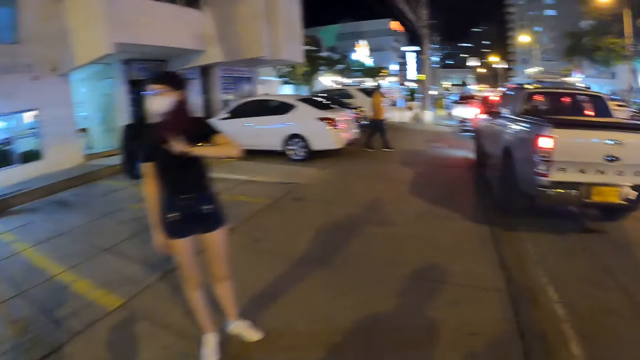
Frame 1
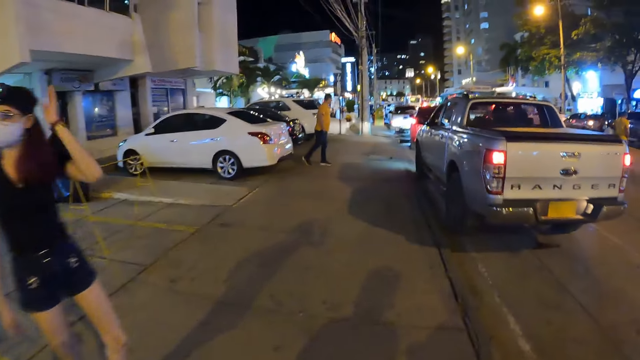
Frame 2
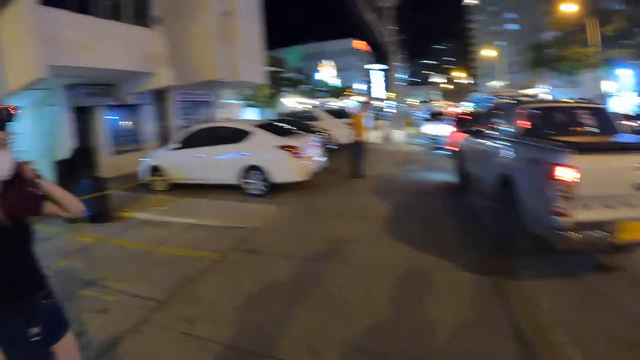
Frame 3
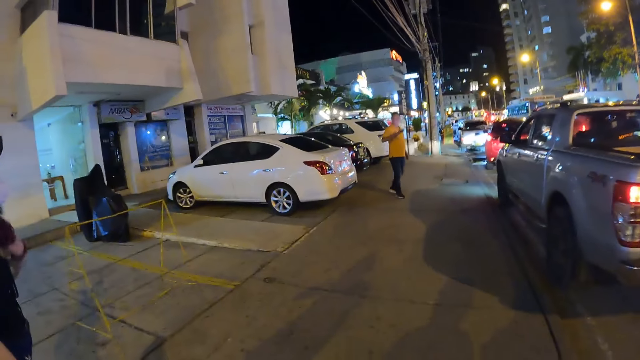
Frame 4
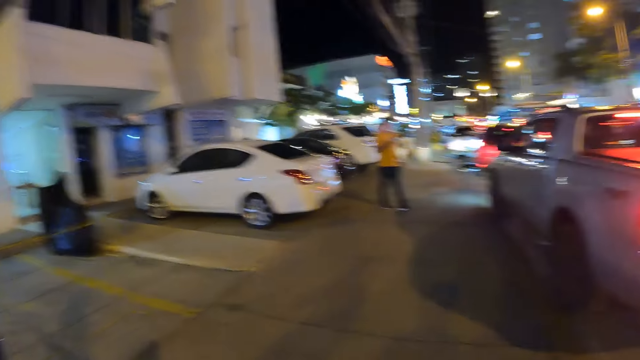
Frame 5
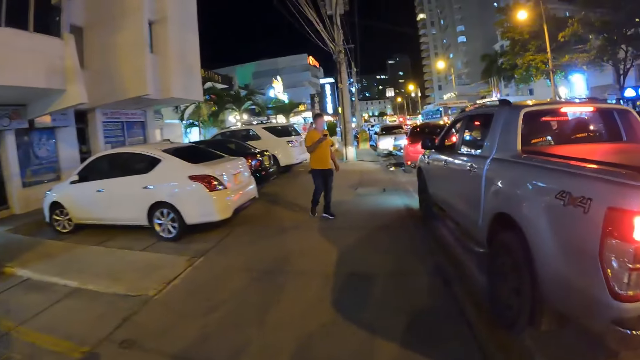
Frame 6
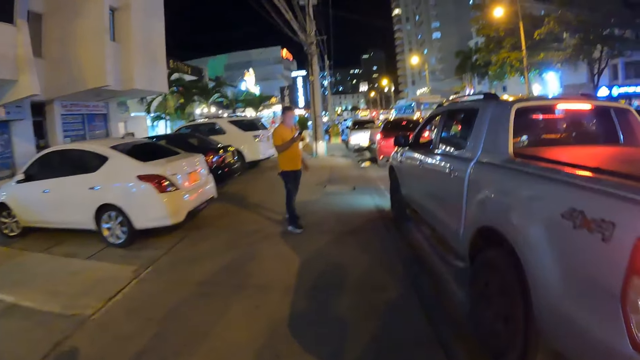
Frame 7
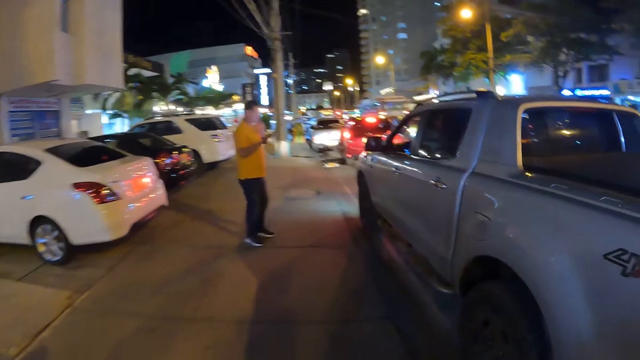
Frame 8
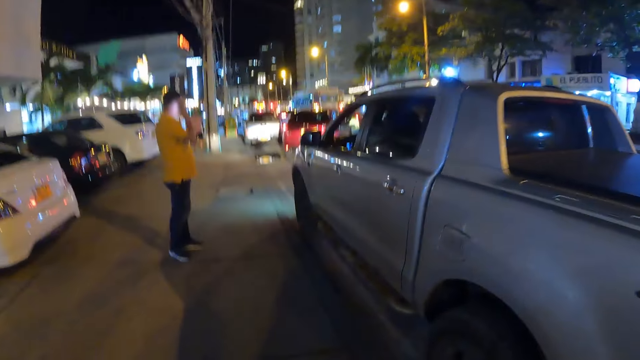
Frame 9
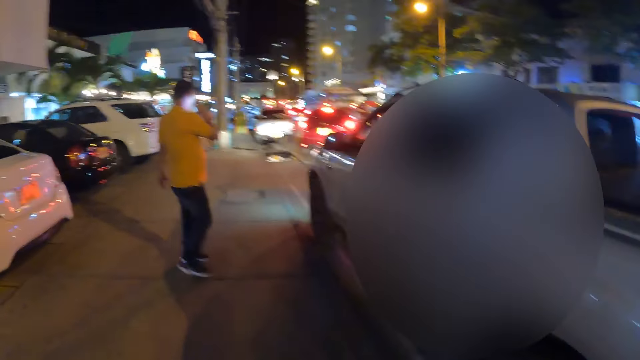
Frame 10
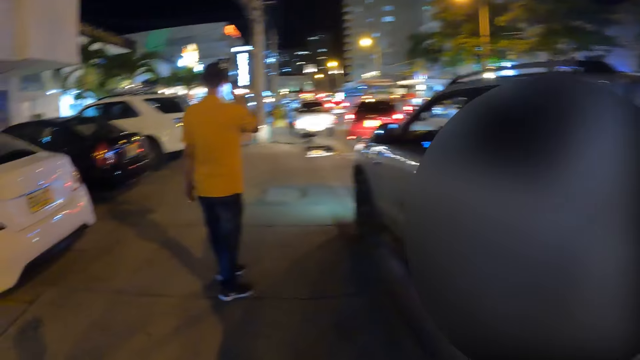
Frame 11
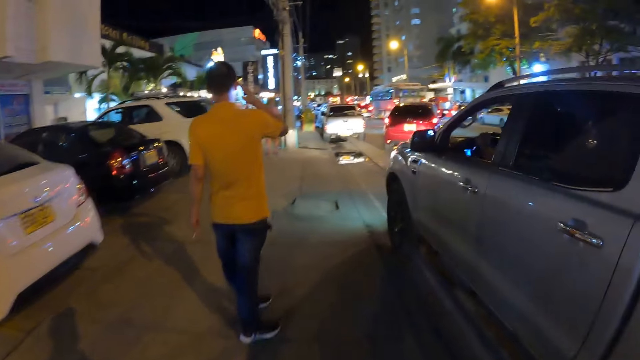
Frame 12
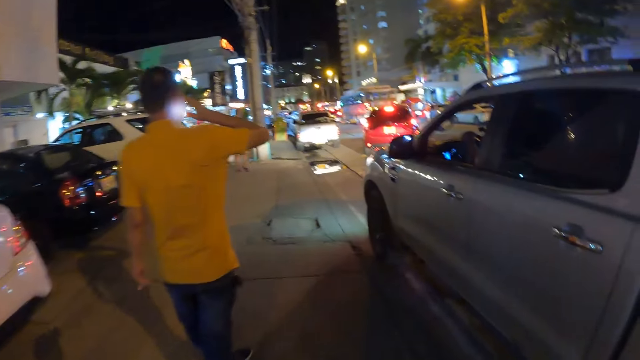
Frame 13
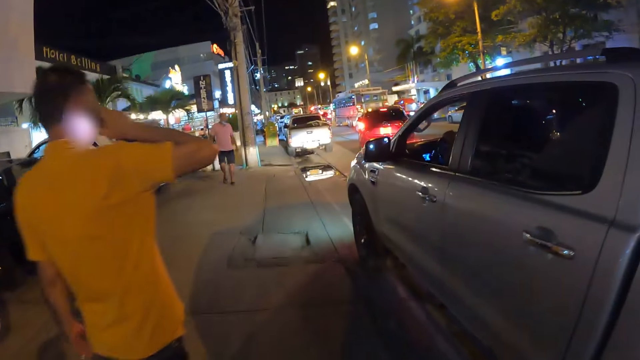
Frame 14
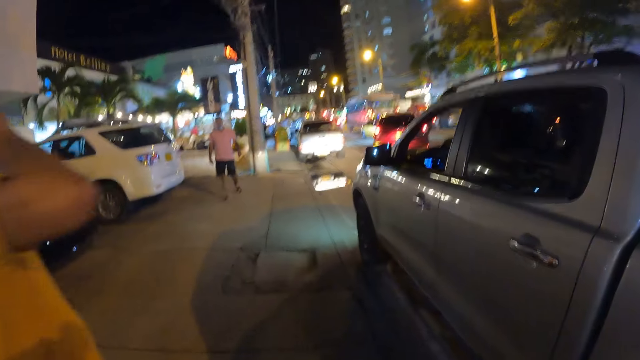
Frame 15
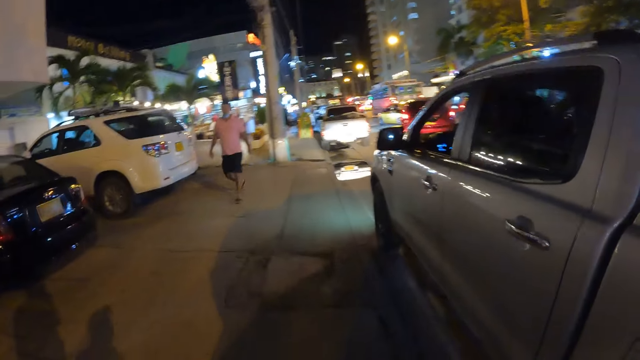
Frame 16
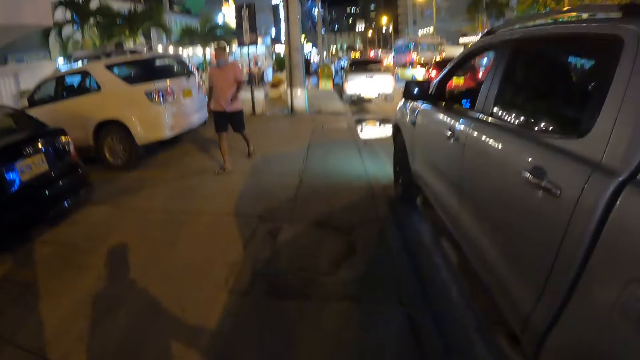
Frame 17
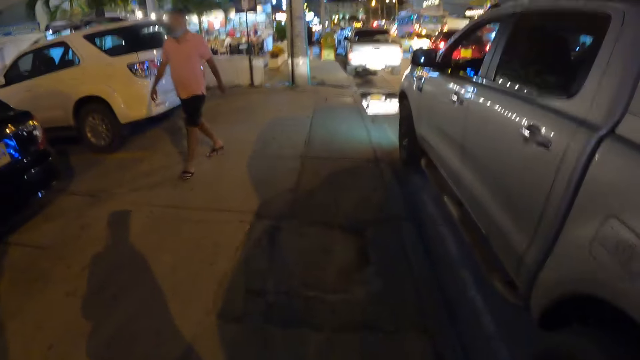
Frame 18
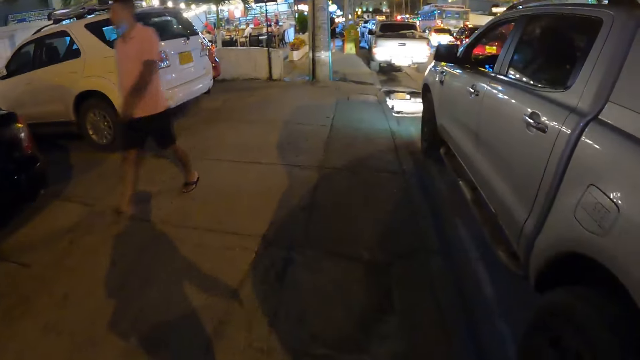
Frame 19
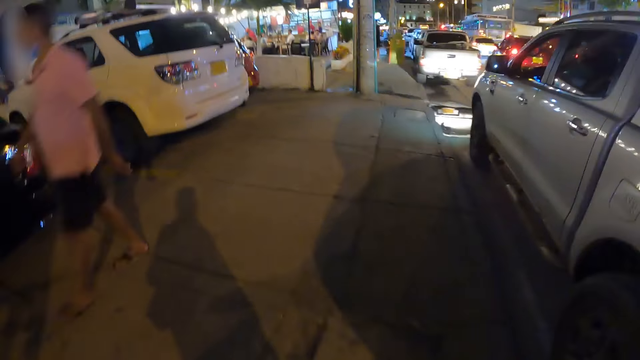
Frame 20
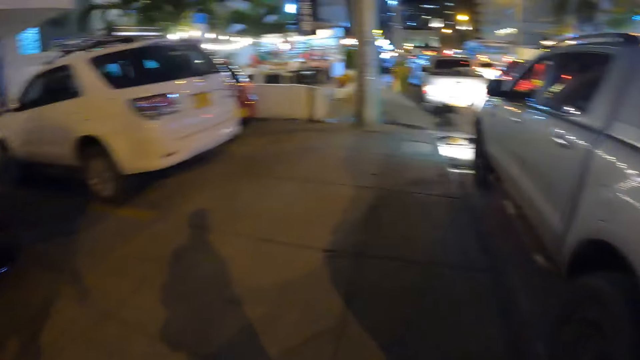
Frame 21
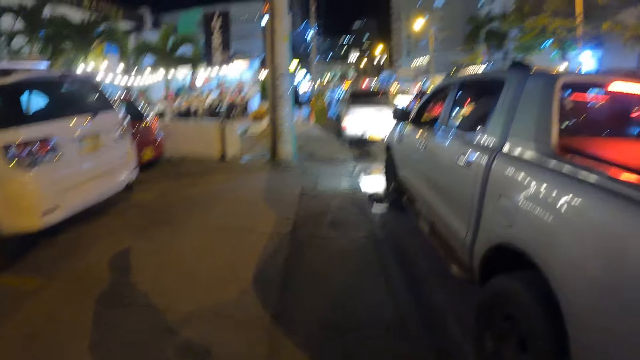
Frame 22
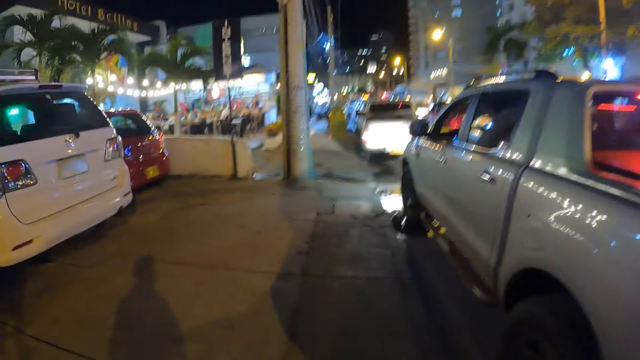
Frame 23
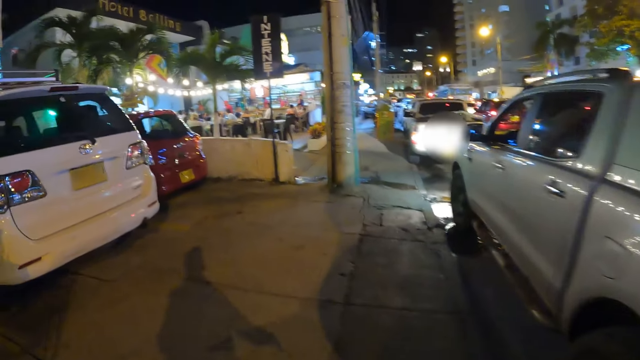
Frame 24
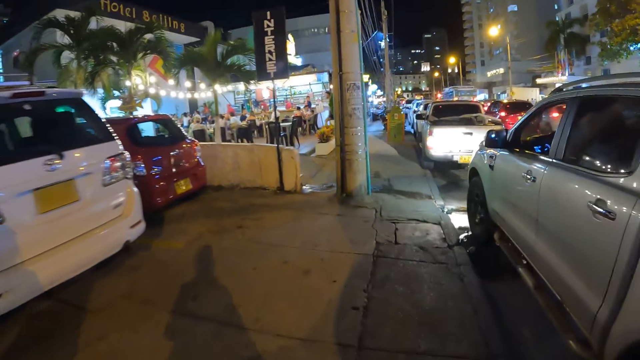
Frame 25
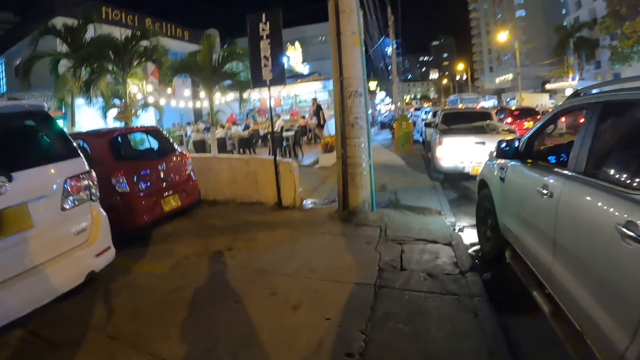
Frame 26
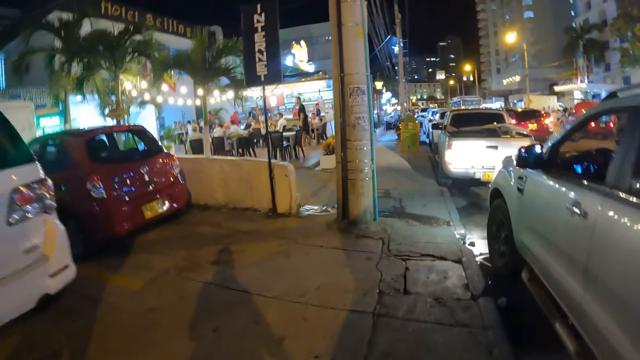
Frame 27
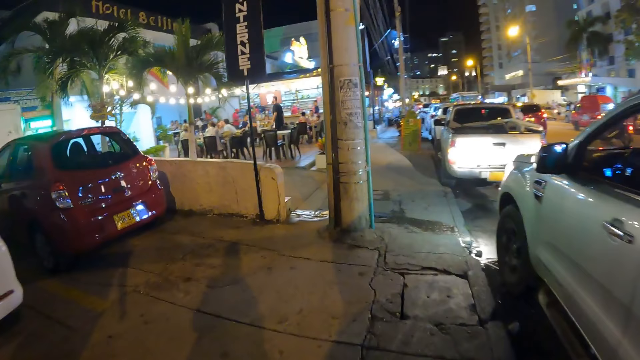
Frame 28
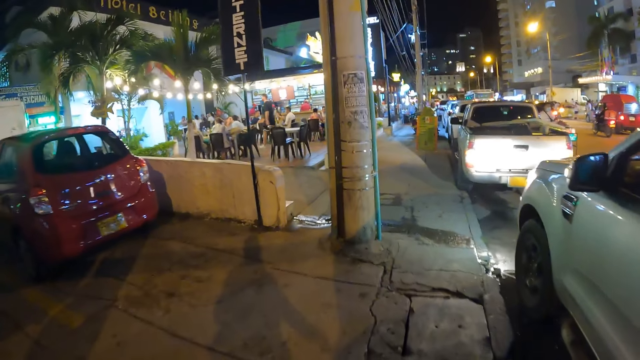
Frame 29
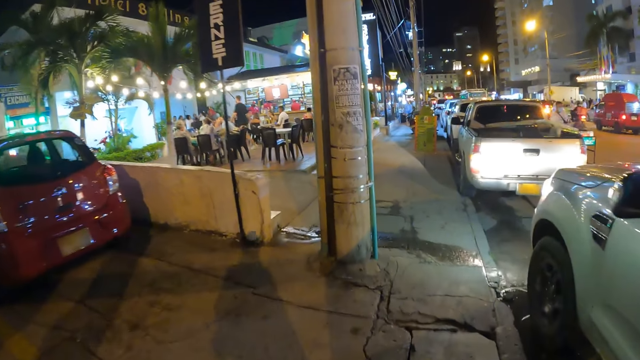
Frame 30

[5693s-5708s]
A silver pickup truck drives past the camera wearer. They walk.

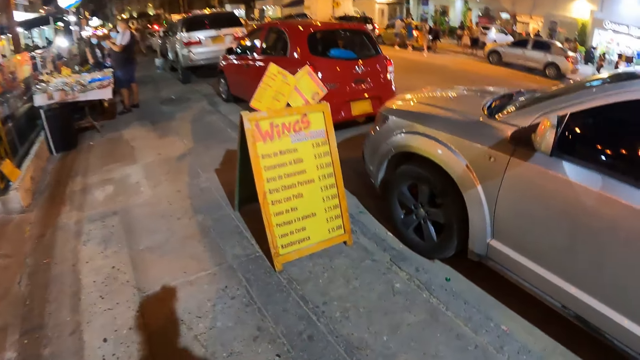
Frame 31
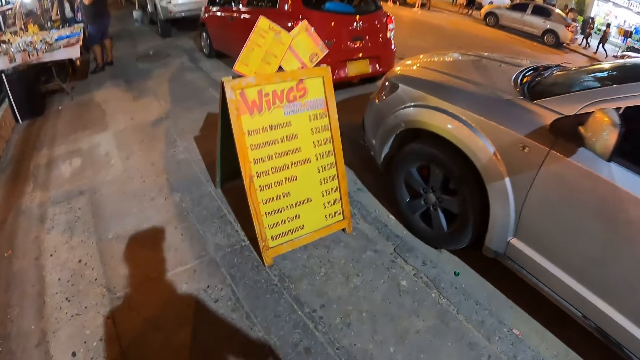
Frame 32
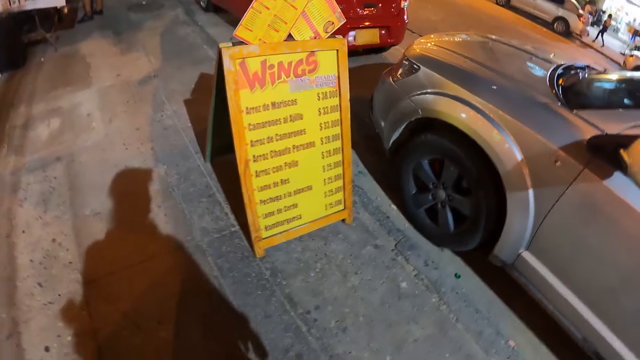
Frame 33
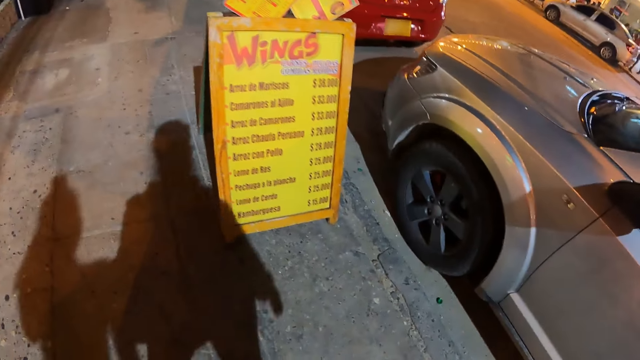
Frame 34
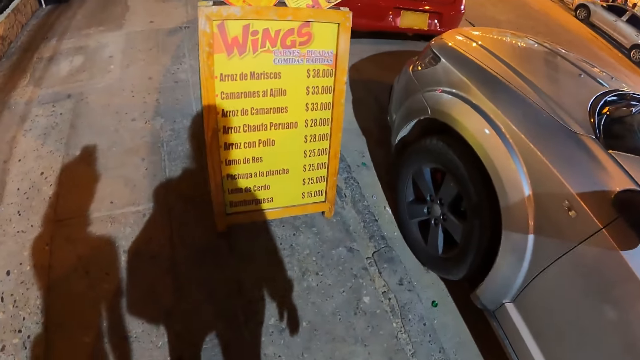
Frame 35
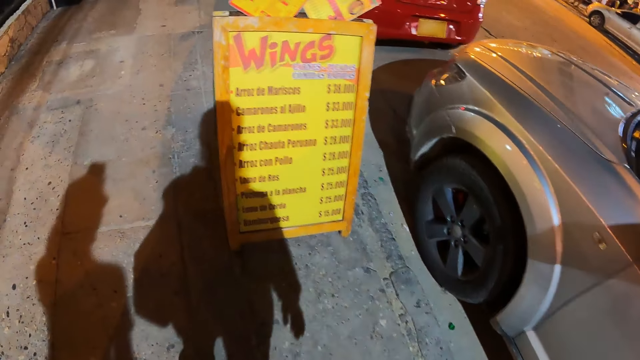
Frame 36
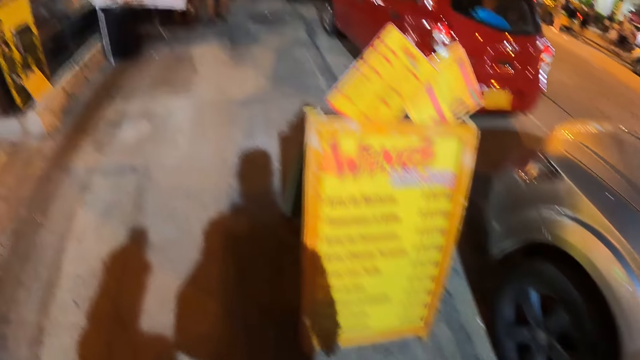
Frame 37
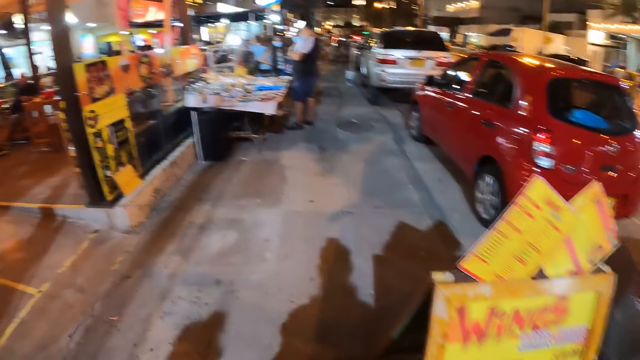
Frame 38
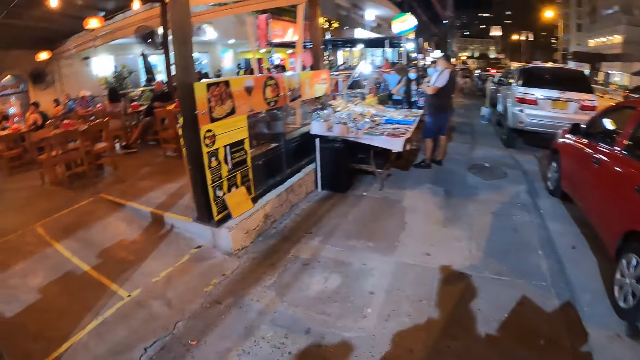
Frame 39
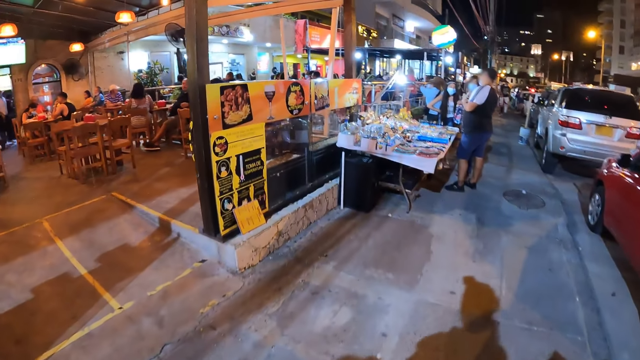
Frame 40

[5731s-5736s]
The camera wearer reads.
